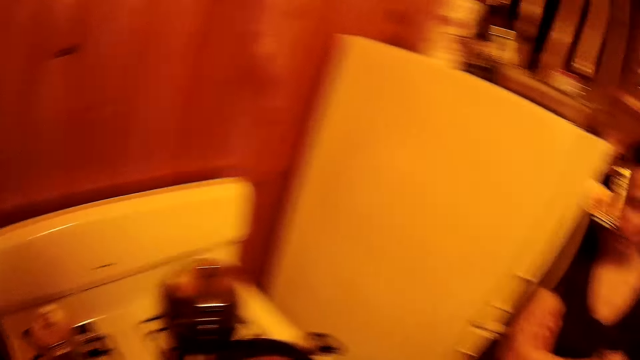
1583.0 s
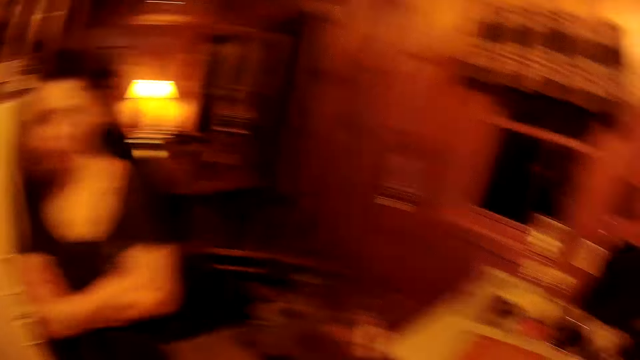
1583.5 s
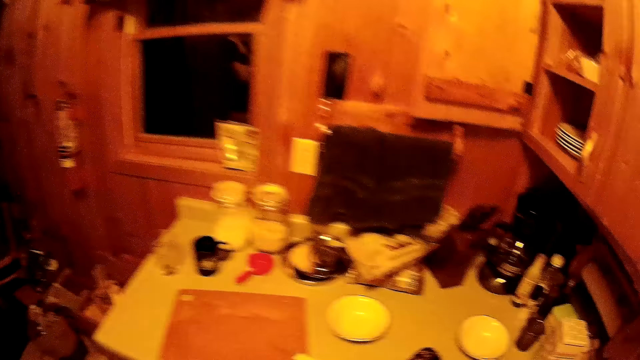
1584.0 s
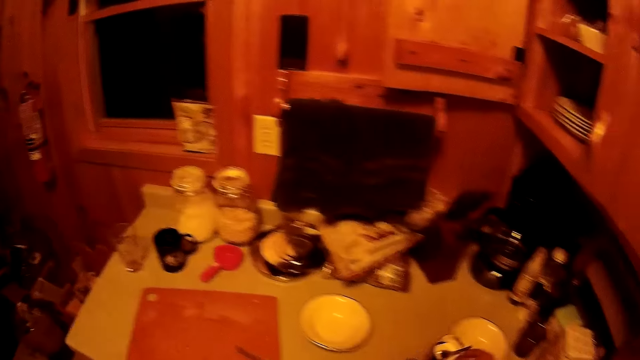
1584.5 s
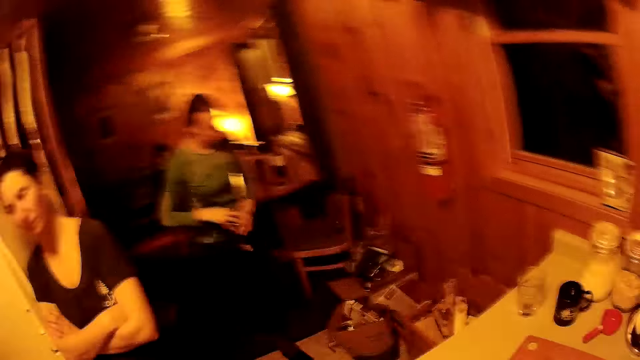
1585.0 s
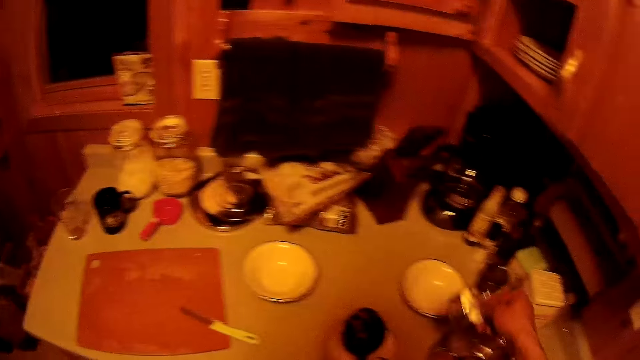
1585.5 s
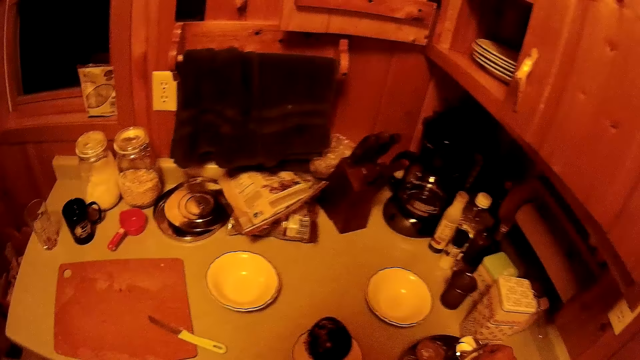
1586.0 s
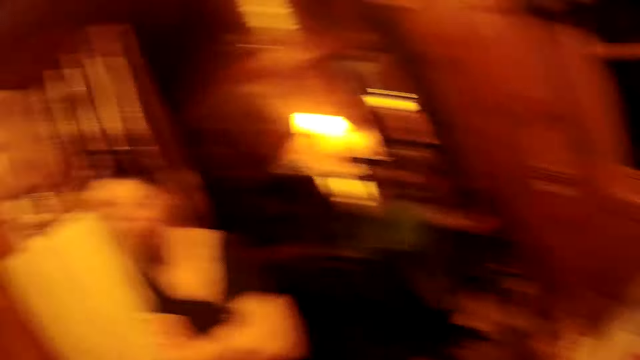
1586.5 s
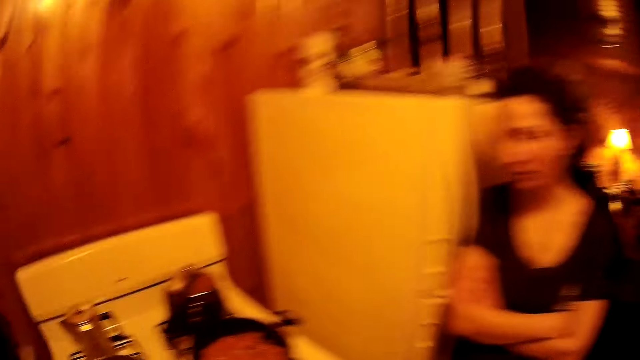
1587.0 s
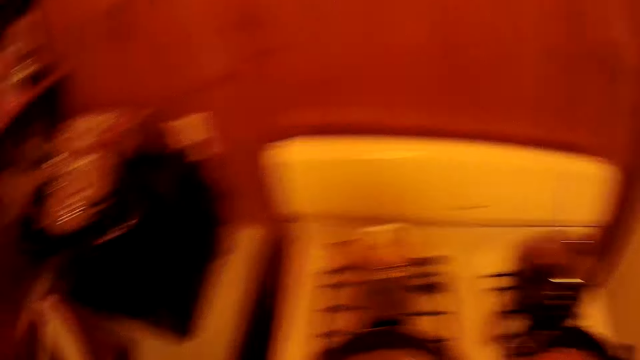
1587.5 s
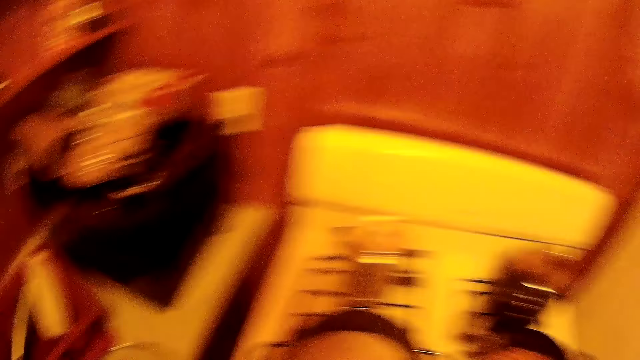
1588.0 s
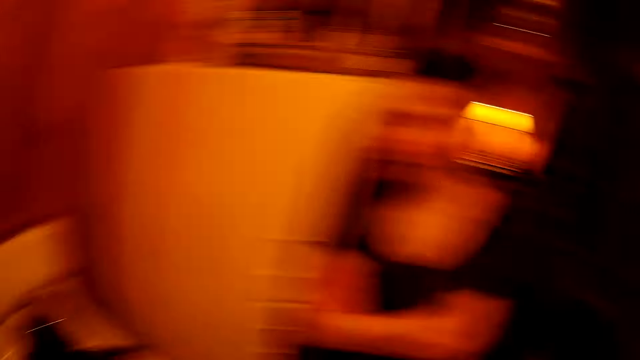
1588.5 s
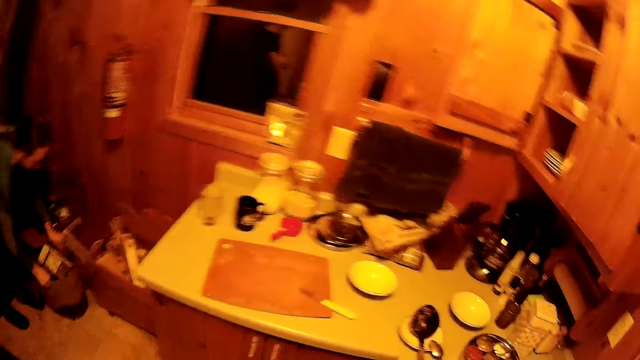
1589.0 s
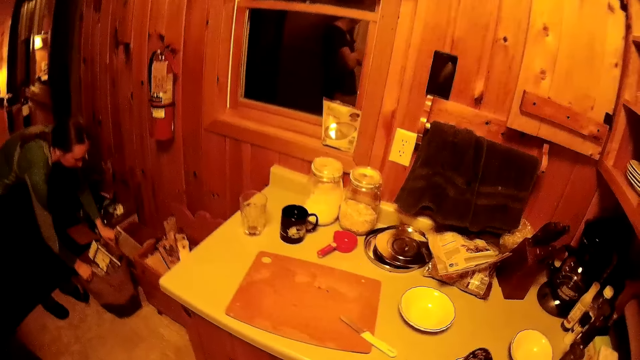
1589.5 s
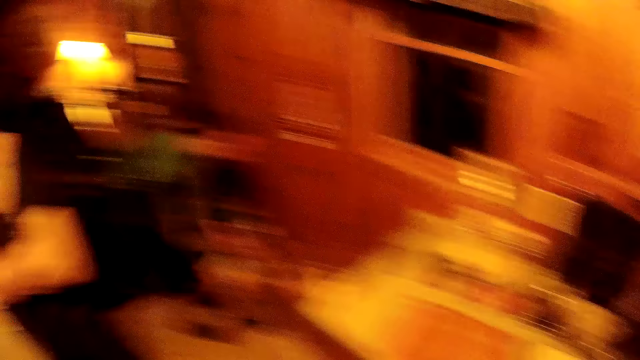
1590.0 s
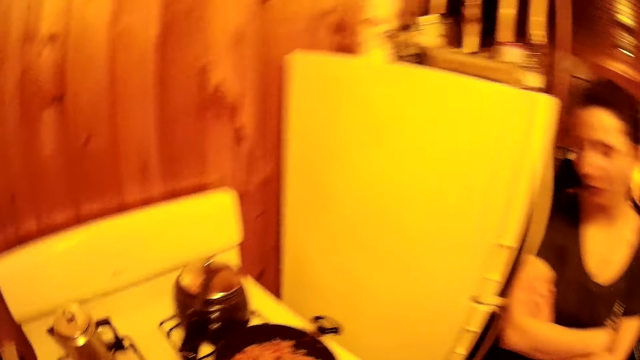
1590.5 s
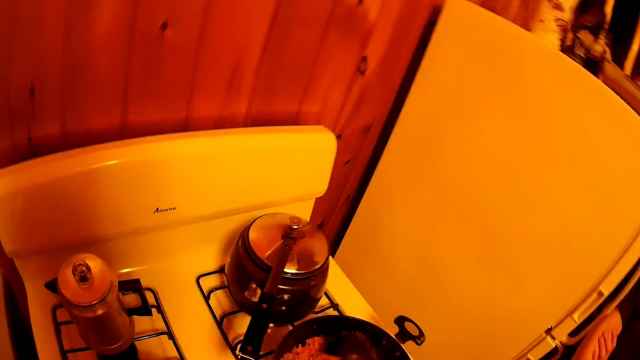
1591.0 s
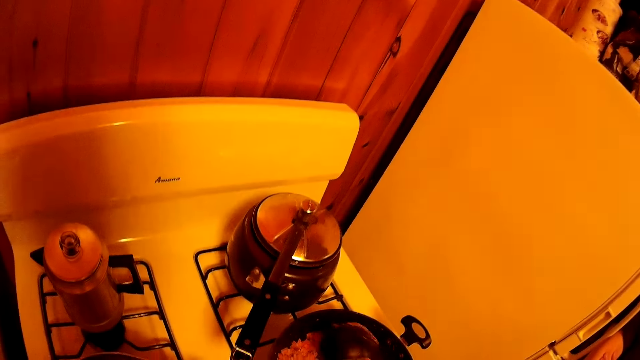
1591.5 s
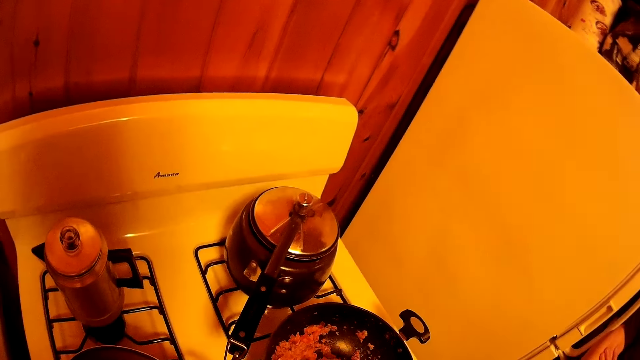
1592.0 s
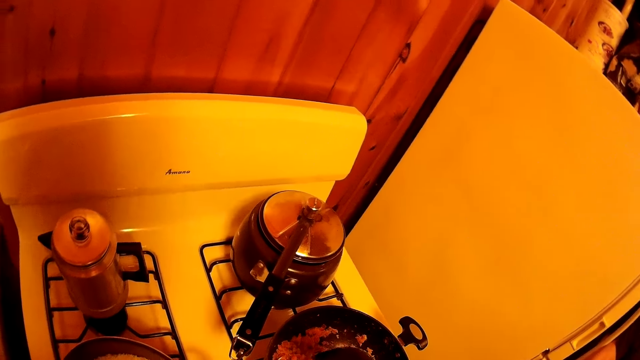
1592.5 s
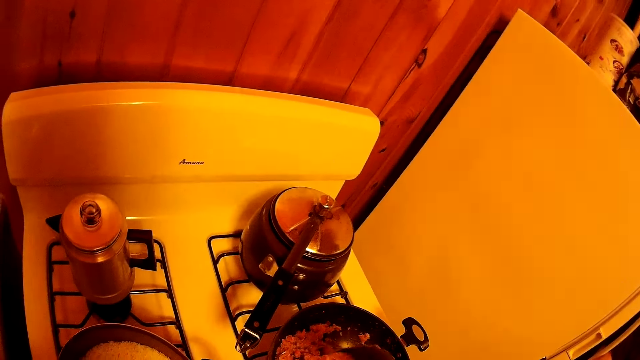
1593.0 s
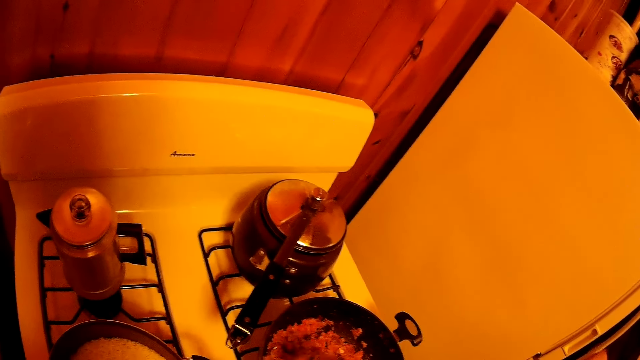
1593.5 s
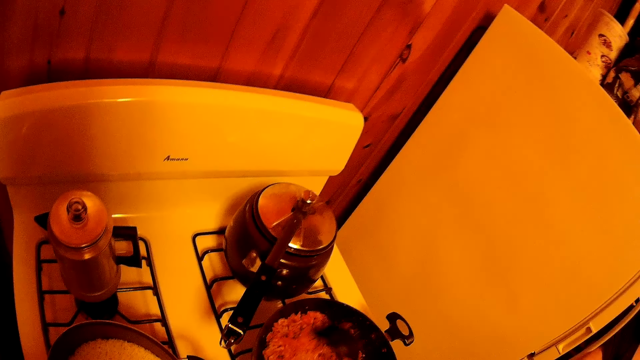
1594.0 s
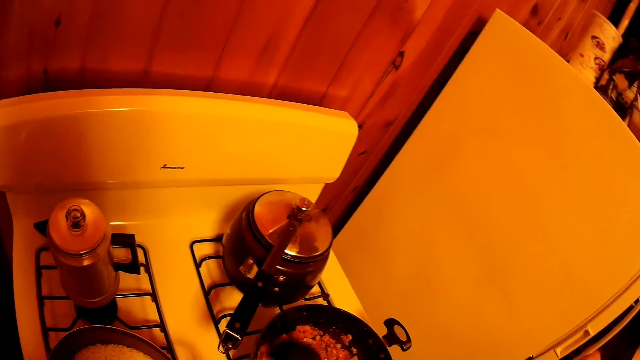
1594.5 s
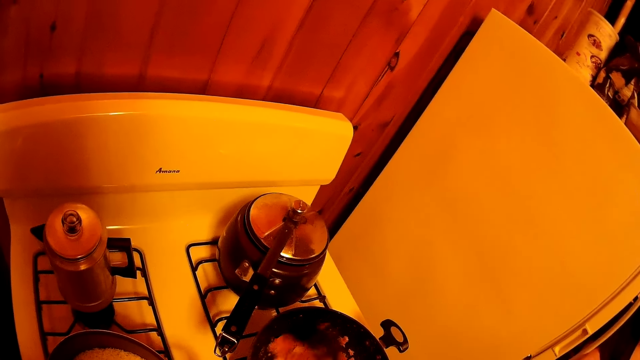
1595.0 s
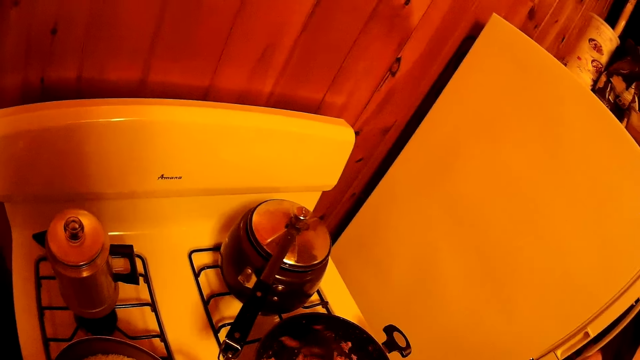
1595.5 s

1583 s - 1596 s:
The camera wearer walks around the room. They turn to the kitchen worktop. They move the salt tin on the kitchen worktop and place the salt tin on the kitchen worktop. They turn to the cooker. They turn to the kitchen worktop. They pick up a cooking spoon. They walk around the room. They turn to the cooker. They stir the stew.

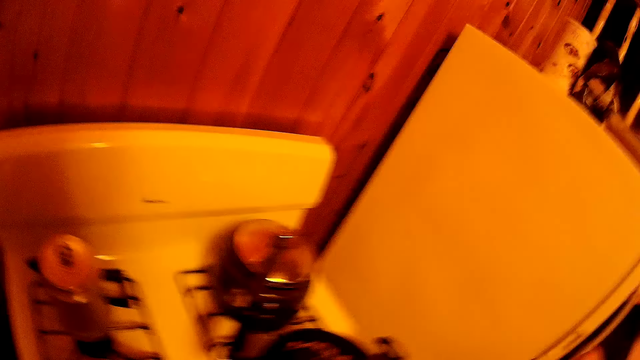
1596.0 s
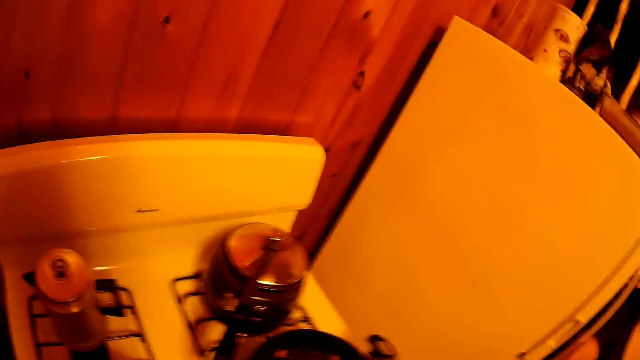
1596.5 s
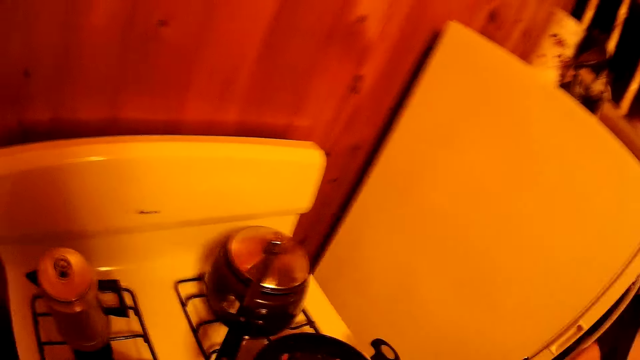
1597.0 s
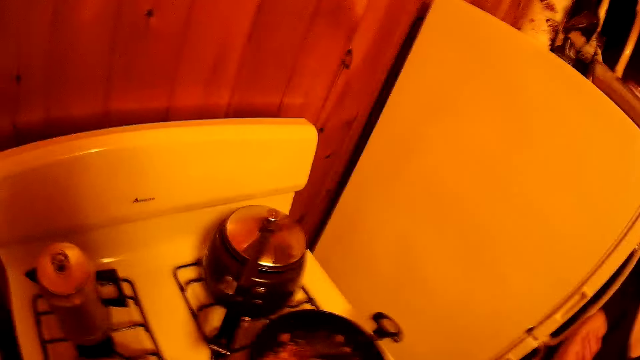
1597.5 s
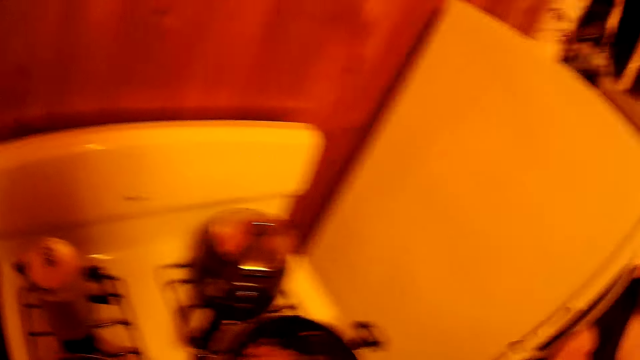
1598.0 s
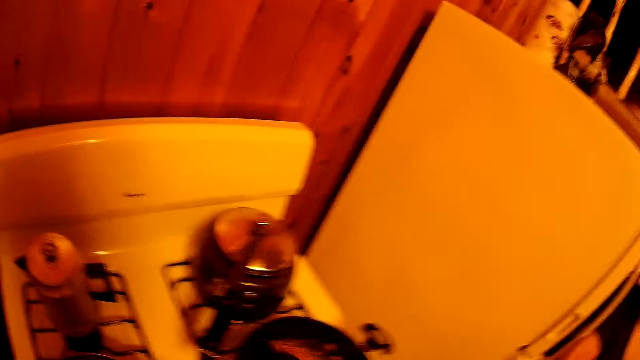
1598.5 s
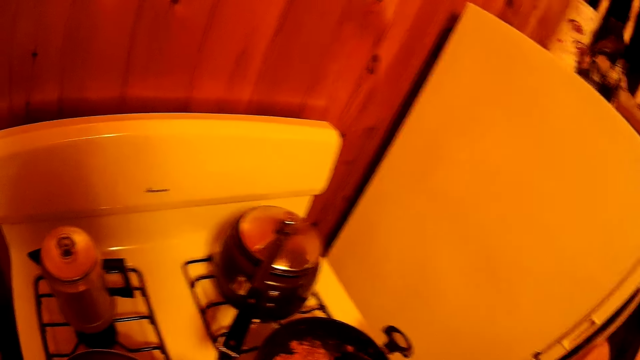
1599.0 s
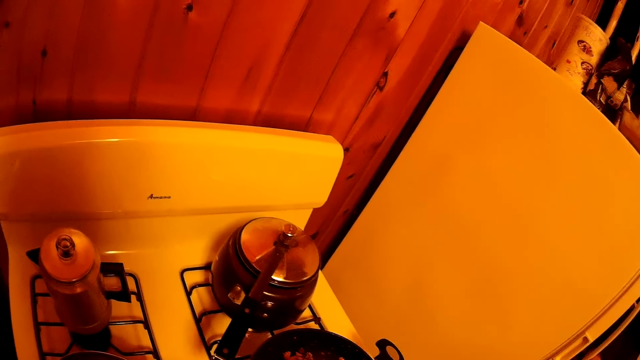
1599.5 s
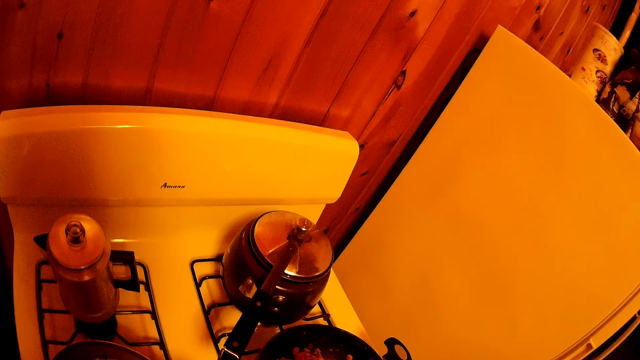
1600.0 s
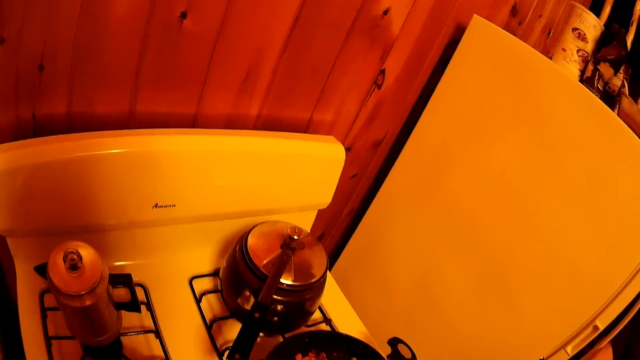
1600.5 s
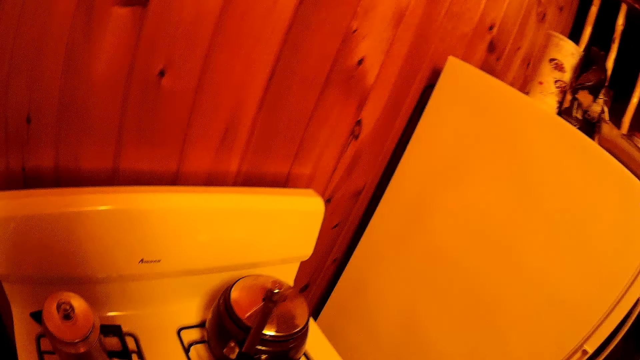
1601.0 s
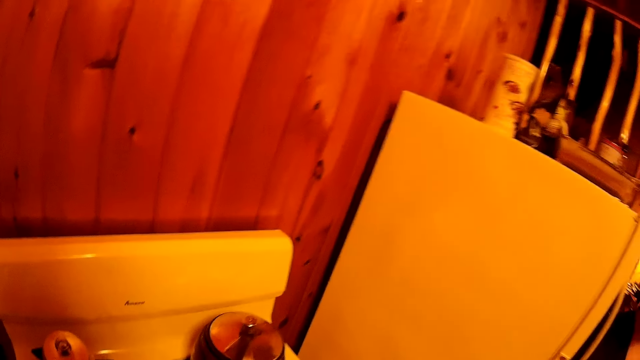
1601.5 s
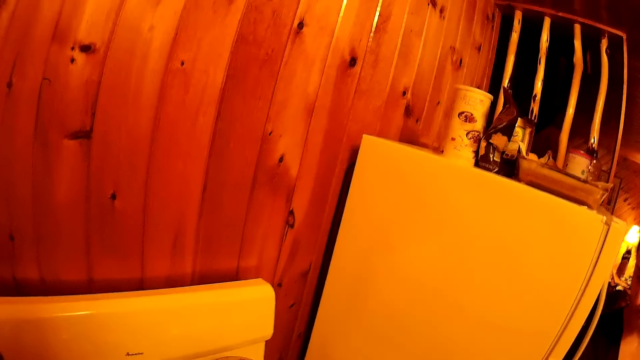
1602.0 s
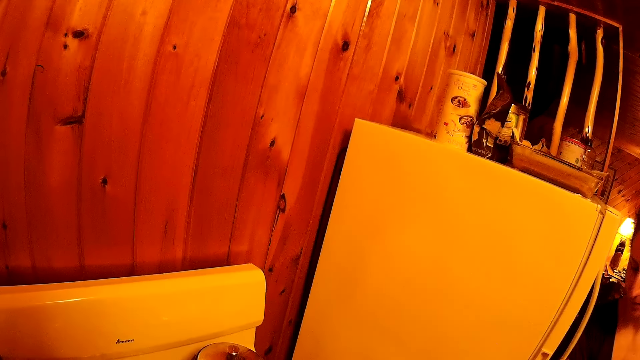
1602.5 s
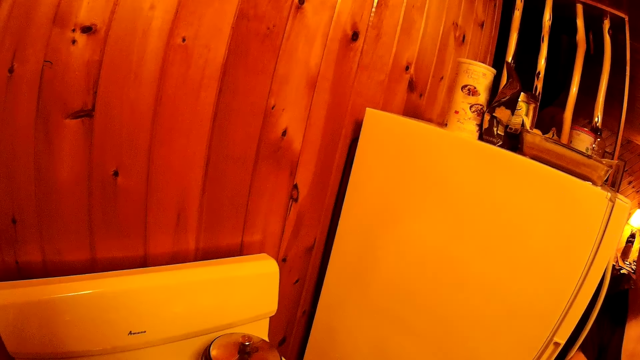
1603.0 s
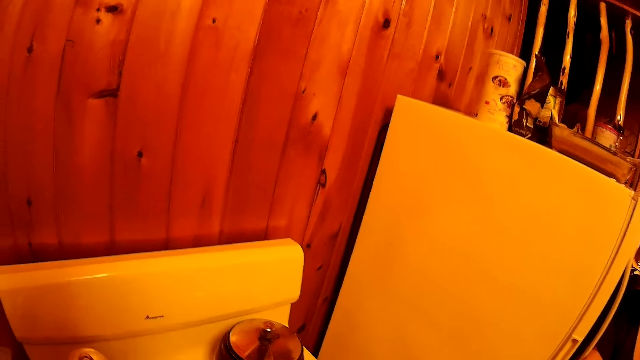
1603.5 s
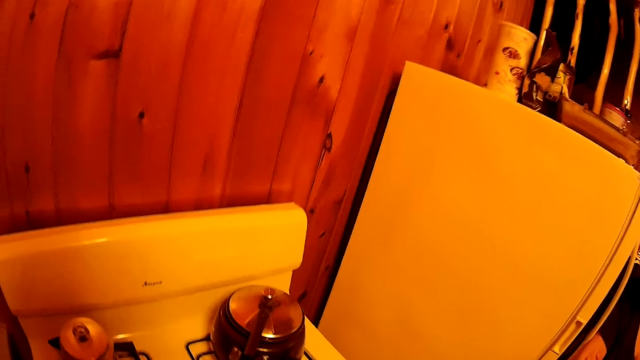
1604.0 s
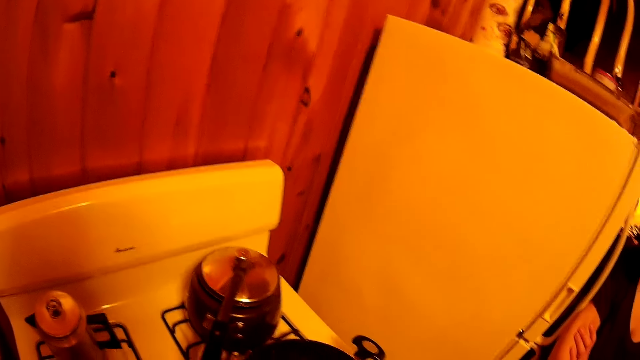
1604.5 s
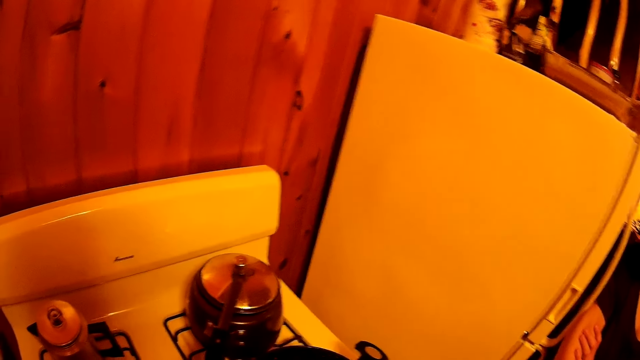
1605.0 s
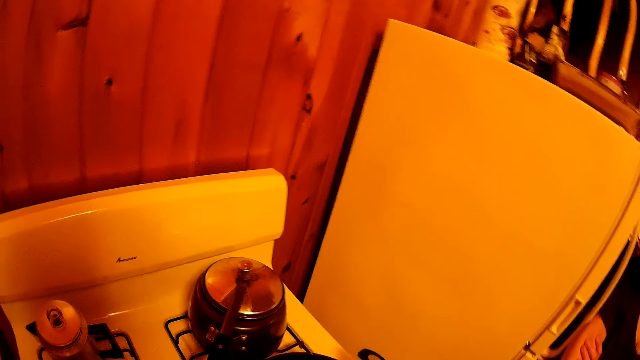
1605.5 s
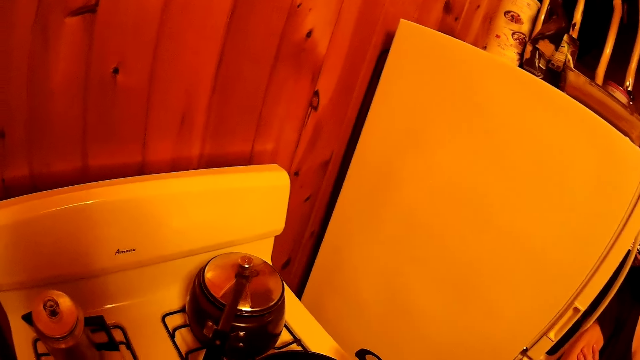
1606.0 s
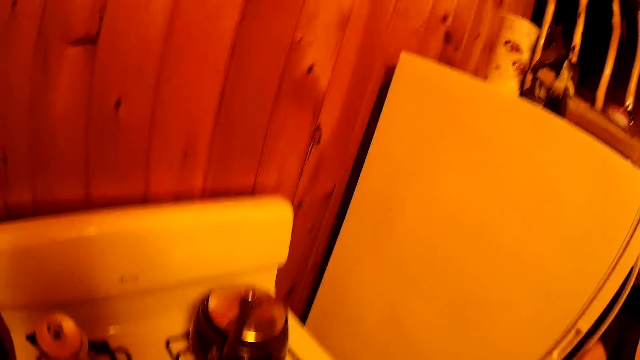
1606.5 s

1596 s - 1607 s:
The camera wearer looks on top of the fridge. They stir the stew.
